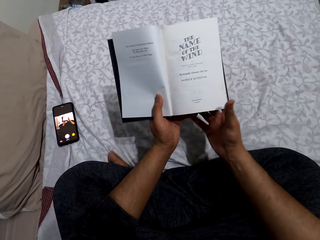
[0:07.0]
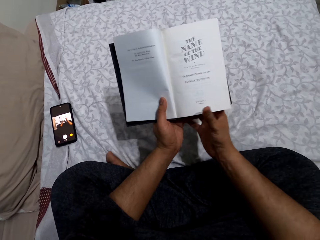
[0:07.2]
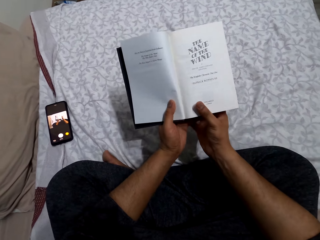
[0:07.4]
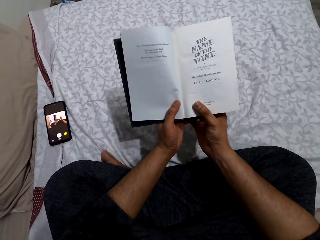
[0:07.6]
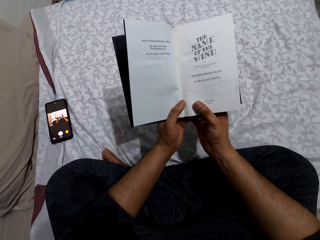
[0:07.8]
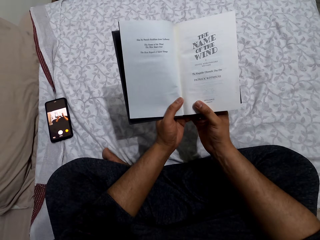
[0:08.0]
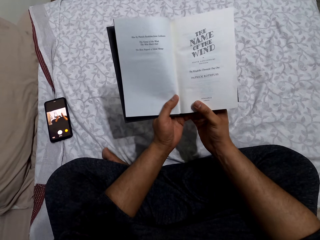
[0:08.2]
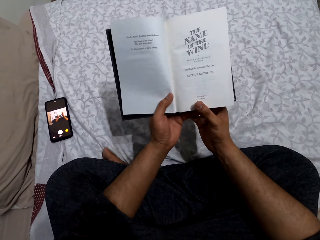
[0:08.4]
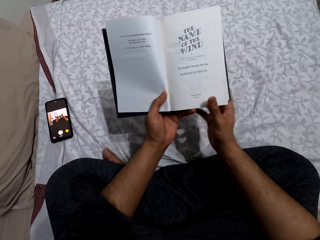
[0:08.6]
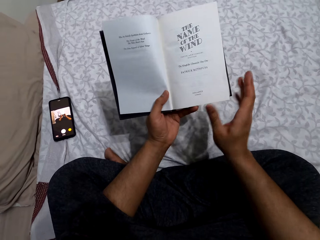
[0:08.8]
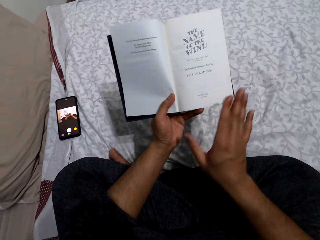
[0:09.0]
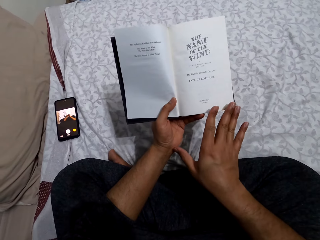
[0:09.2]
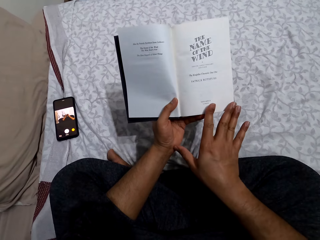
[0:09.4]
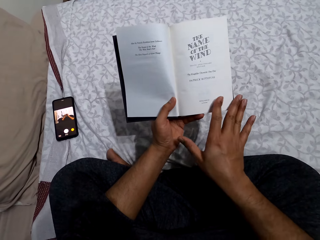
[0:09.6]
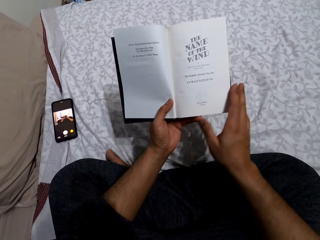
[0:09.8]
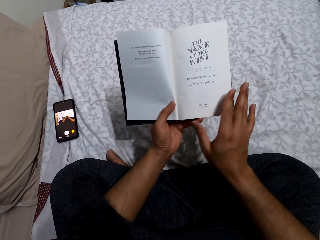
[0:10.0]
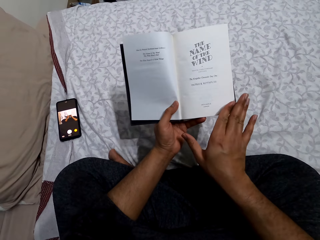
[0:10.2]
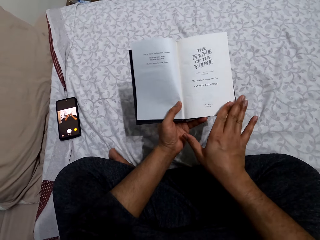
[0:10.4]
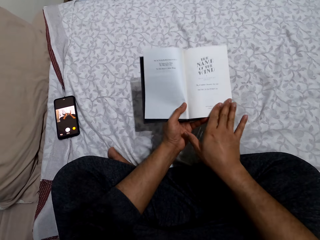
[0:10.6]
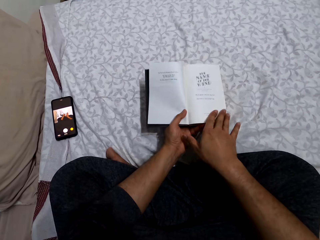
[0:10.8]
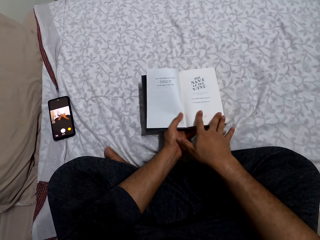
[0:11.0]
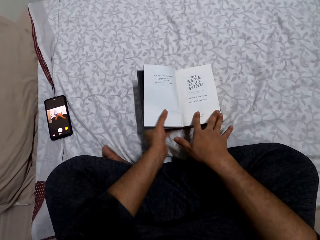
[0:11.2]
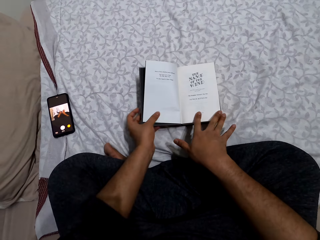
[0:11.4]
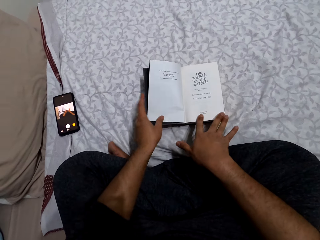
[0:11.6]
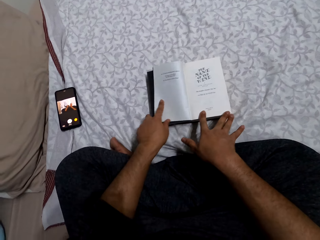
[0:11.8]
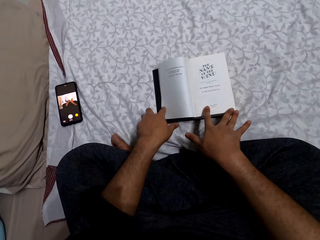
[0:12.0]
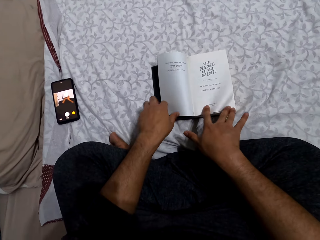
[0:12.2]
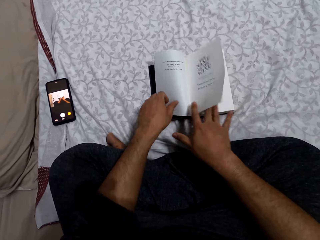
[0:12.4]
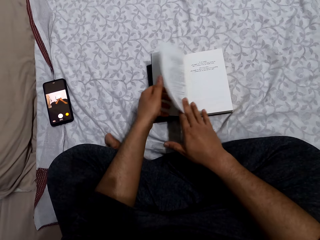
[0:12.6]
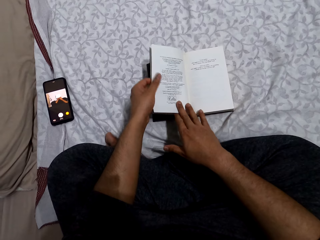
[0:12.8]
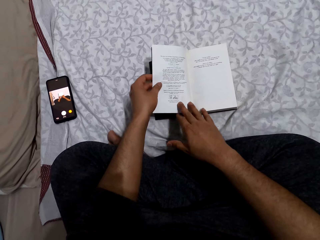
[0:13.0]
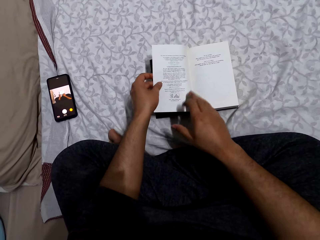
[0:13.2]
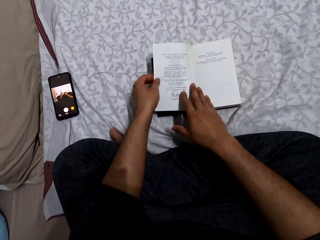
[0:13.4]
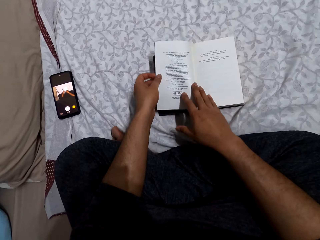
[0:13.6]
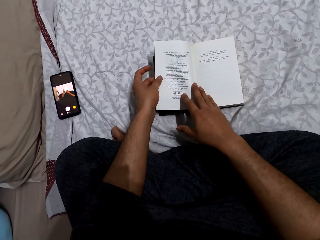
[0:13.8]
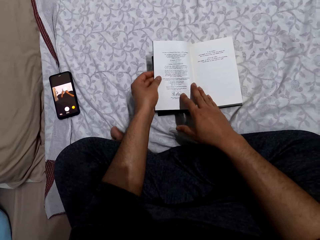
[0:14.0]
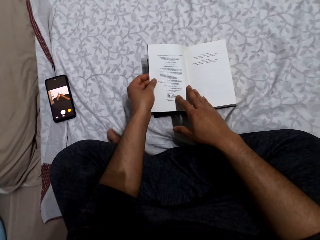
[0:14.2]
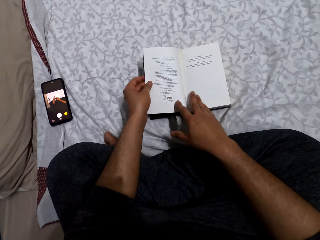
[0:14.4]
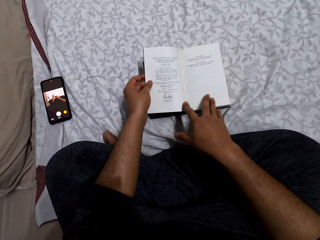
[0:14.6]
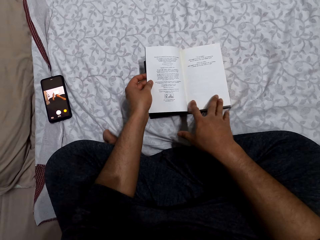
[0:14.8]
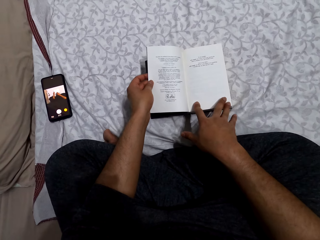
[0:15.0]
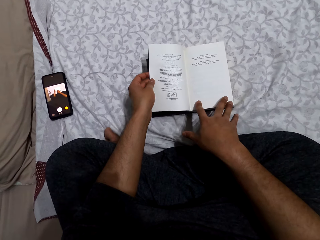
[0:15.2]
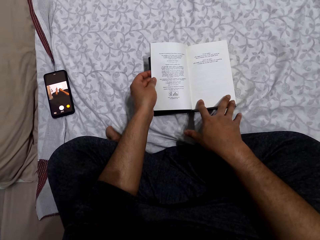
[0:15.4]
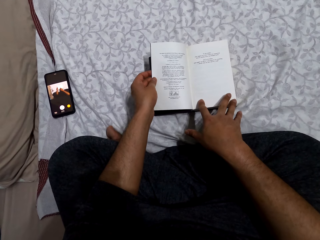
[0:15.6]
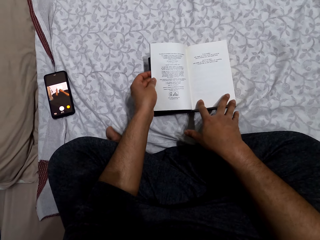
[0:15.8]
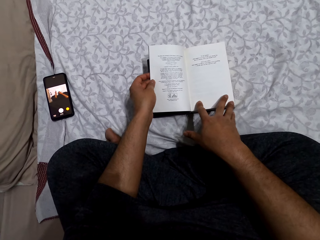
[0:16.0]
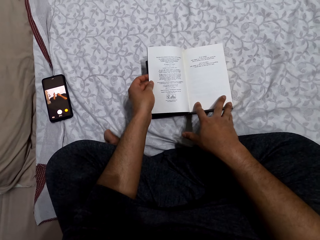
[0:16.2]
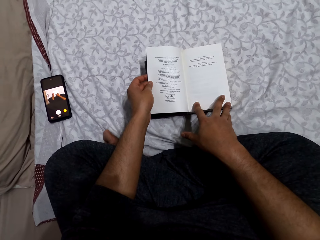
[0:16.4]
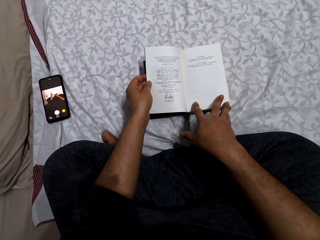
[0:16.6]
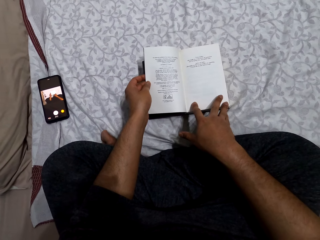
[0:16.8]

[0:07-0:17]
The camera wearer holds the book with his right hand. He stares at the book. He places the book on a bed. He flips the book. He places his right hand on the book. He moves his right hand on the book.

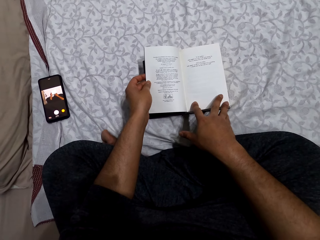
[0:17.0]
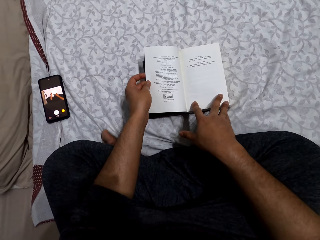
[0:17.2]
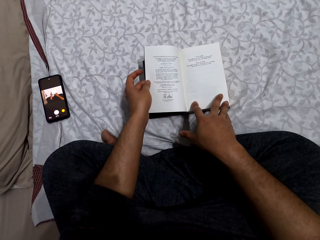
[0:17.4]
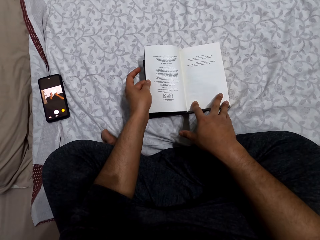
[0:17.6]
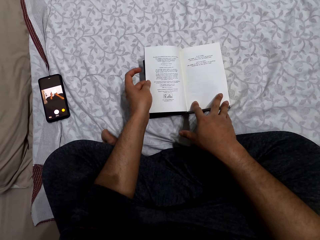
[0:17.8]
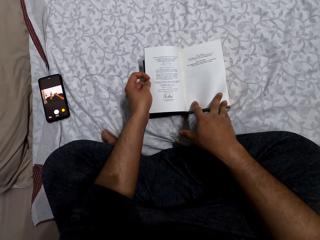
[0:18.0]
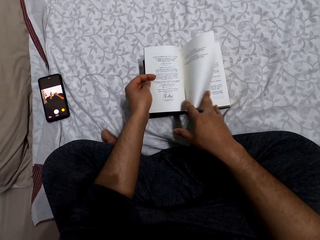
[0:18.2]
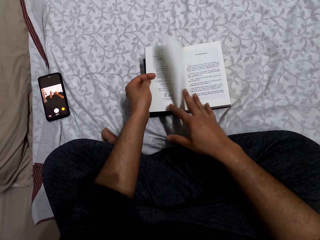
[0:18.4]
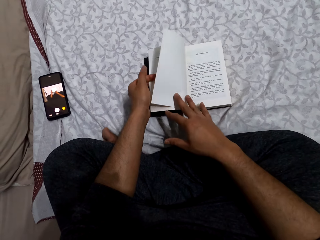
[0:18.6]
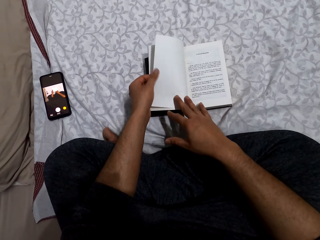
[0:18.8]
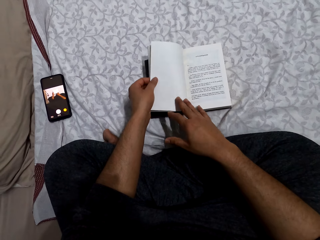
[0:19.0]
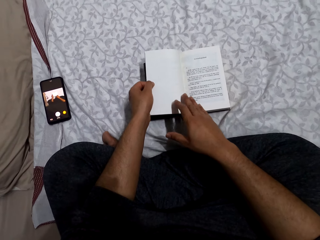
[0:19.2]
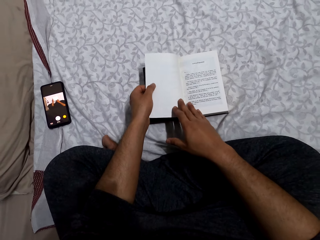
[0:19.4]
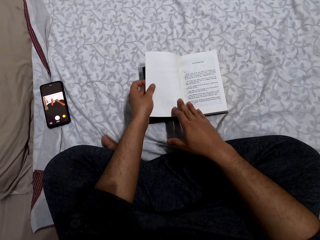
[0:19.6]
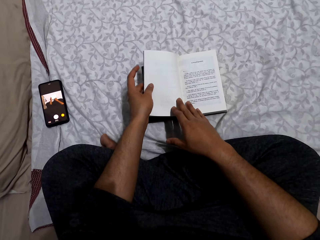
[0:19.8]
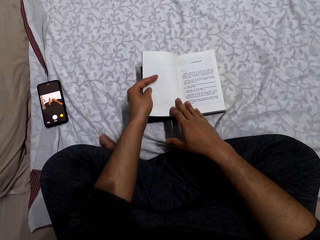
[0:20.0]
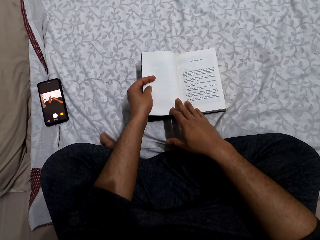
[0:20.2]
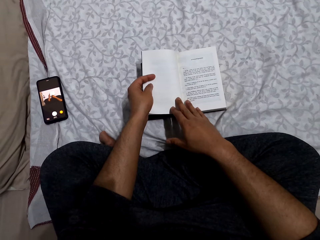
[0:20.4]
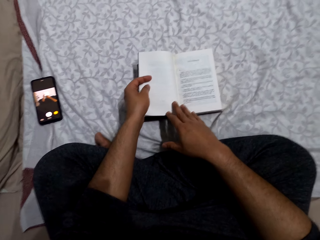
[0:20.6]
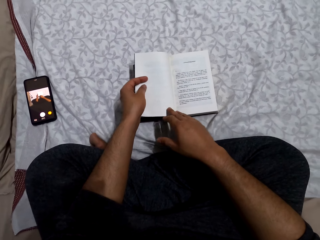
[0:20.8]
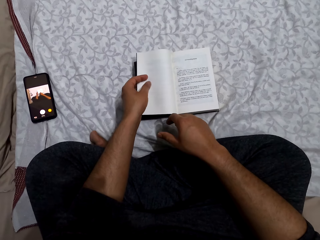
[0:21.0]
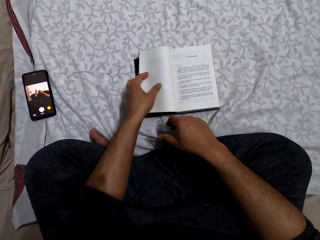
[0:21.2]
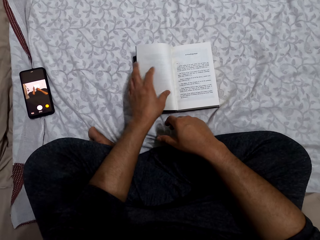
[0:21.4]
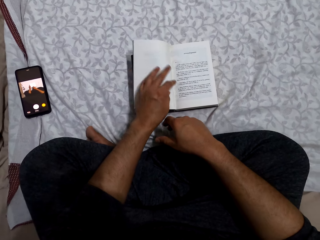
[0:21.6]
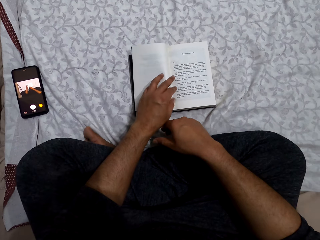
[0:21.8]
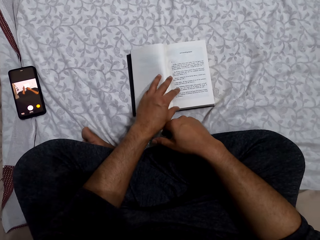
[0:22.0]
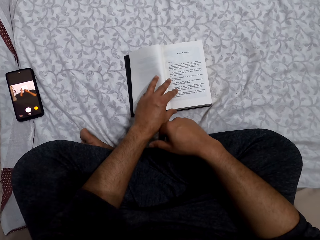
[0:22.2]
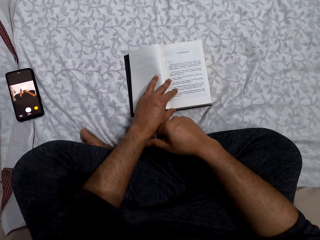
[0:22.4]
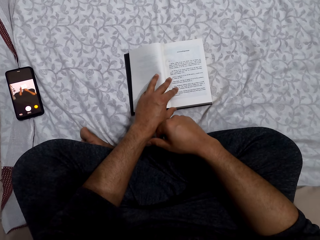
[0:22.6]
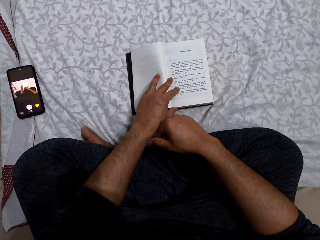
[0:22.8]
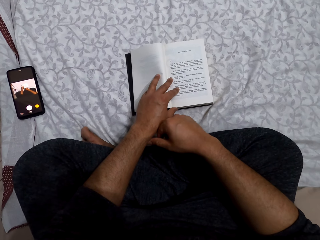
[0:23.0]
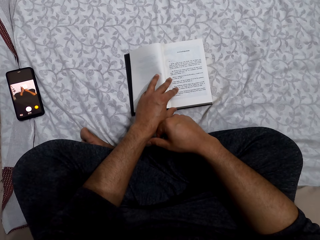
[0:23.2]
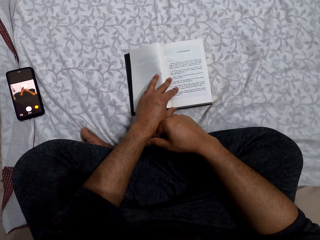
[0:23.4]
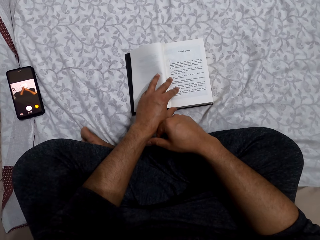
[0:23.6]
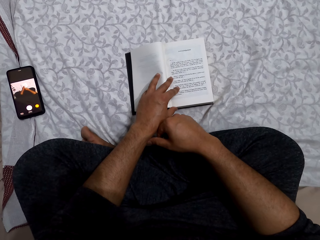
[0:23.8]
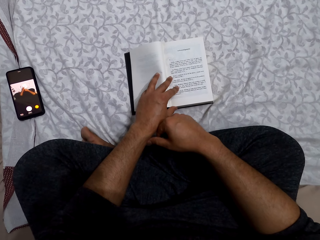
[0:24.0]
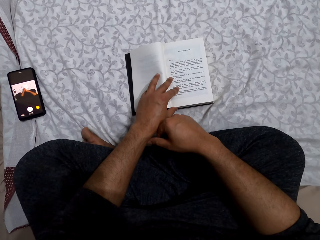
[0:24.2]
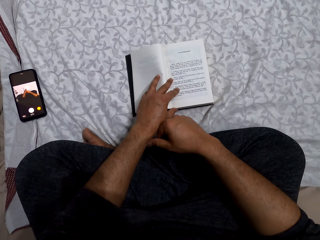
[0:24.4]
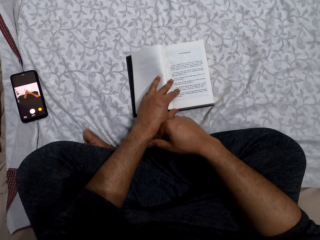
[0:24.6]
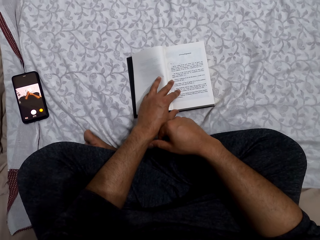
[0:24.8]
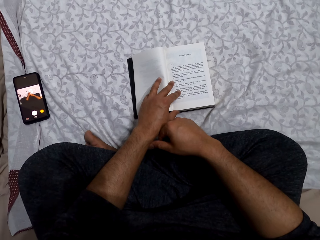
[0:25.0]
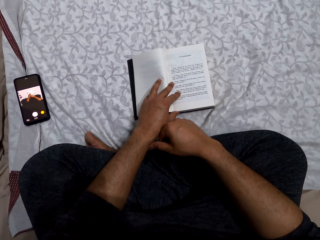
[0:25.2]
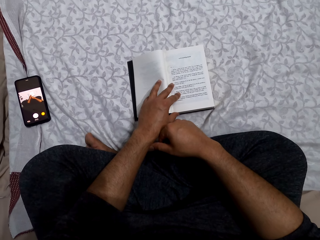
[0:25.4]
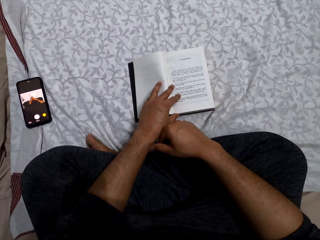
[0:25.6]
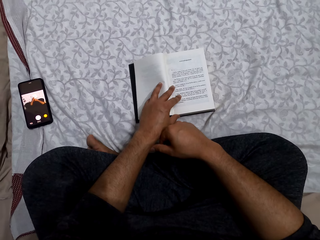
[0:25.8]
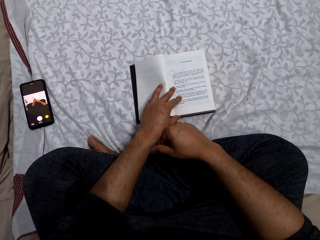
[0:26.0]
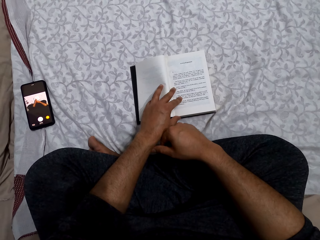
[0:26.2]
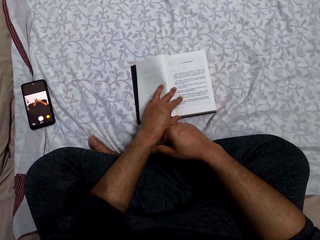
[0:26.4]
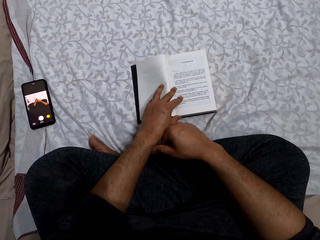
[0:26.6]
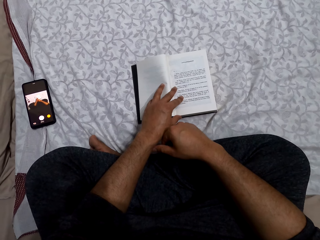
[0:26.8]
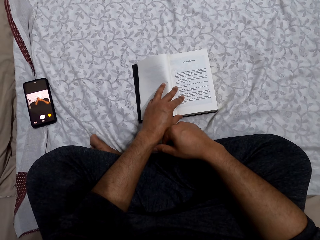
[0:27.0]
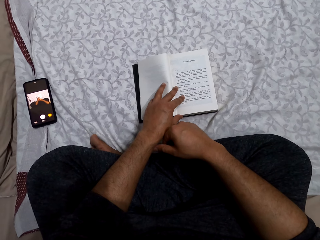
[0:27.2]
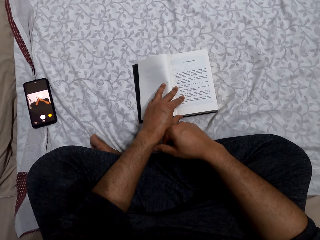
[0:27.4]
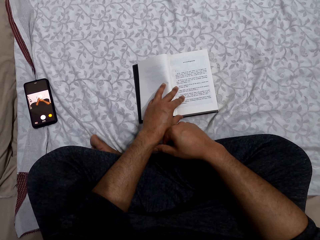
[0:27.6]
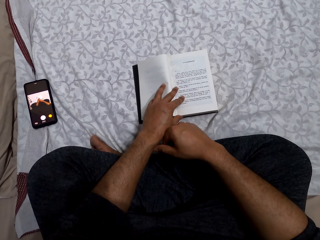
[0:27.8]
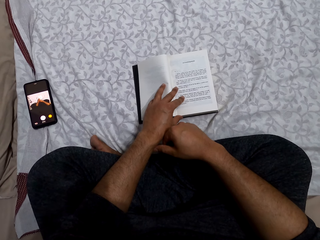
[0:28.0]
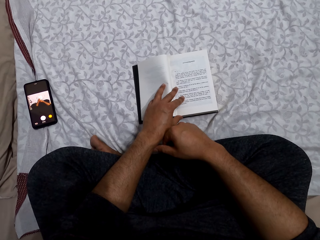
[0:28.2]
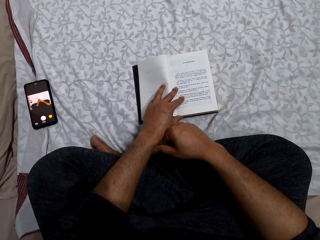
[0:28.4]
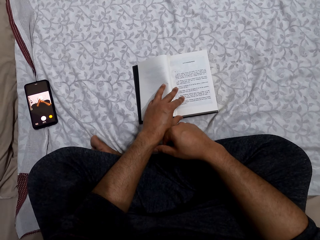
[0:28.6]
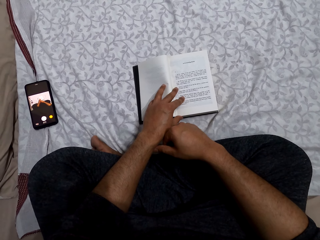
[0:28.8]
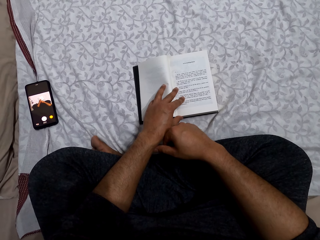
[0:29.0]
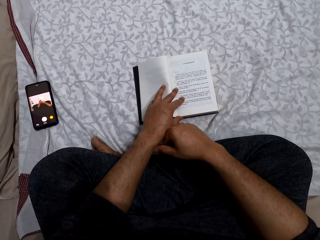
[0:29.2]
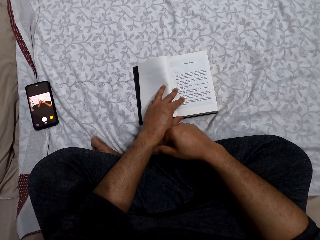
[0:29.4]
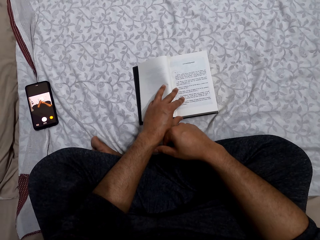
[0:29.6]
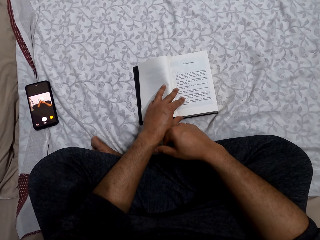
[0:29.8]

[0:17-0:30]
The camera wearer stares at the book. He flips the book. He reads the book. He moves his left hand on the book. He reads the book.
